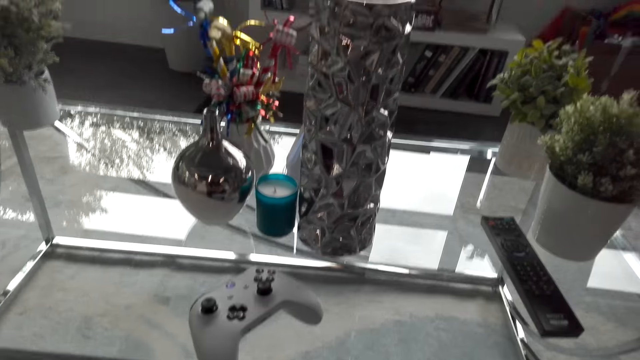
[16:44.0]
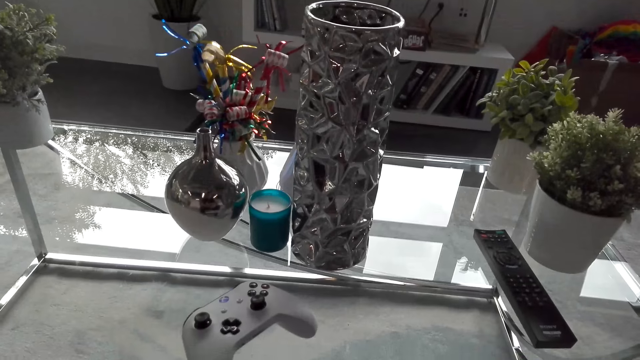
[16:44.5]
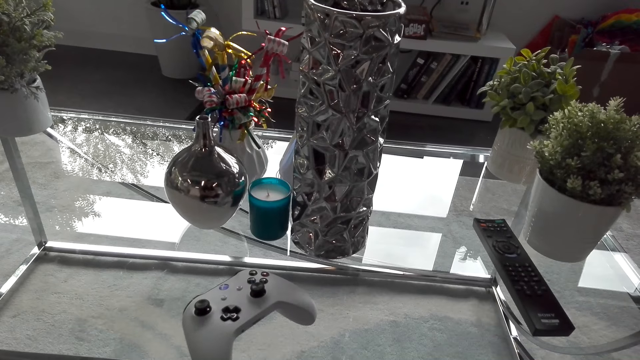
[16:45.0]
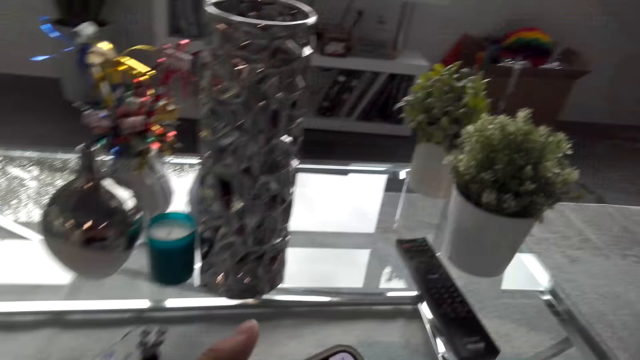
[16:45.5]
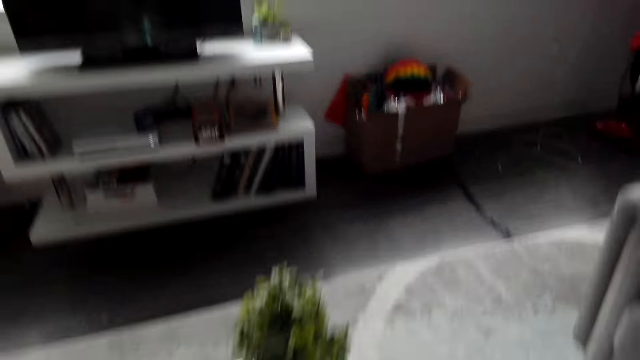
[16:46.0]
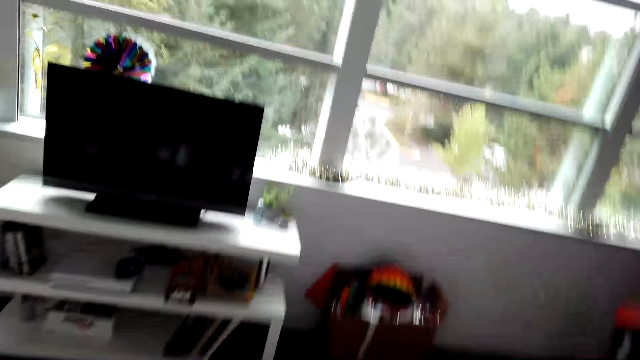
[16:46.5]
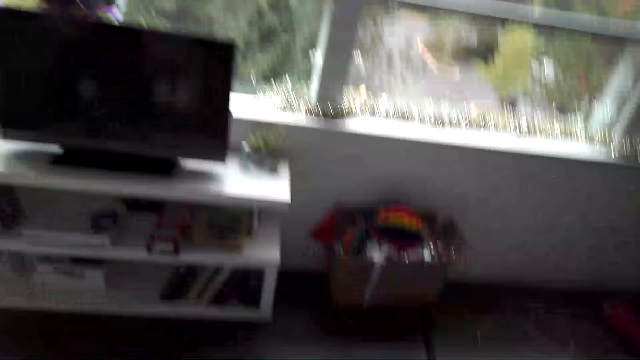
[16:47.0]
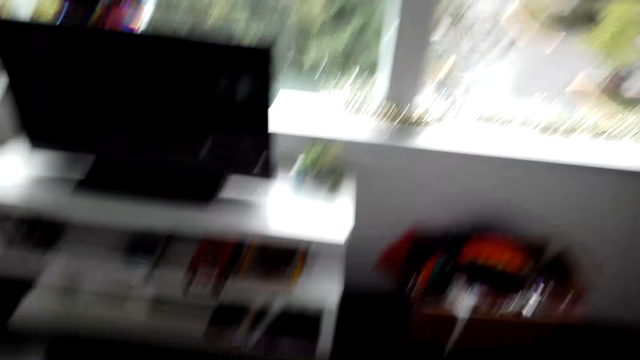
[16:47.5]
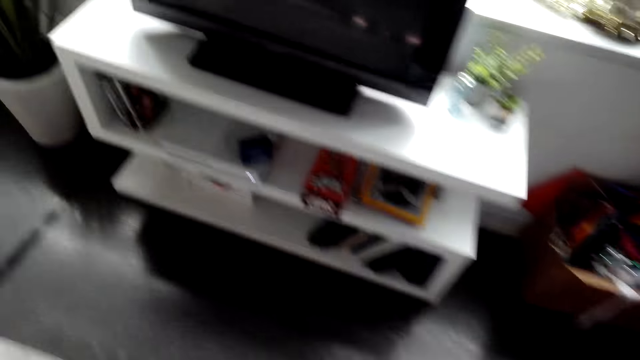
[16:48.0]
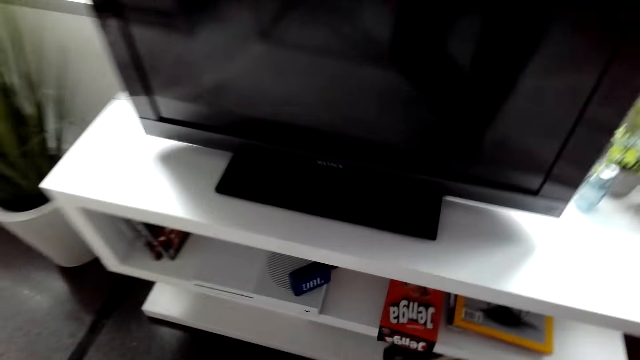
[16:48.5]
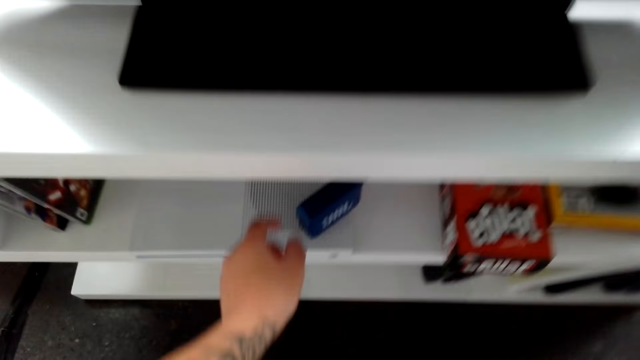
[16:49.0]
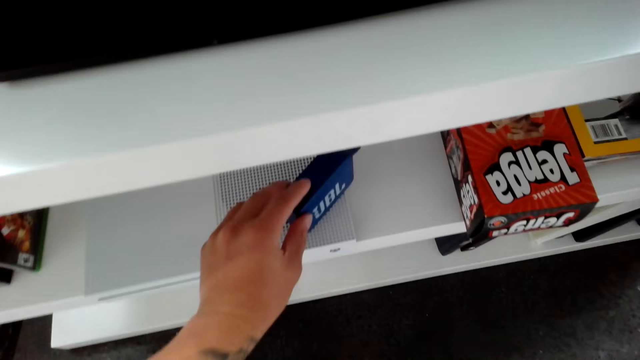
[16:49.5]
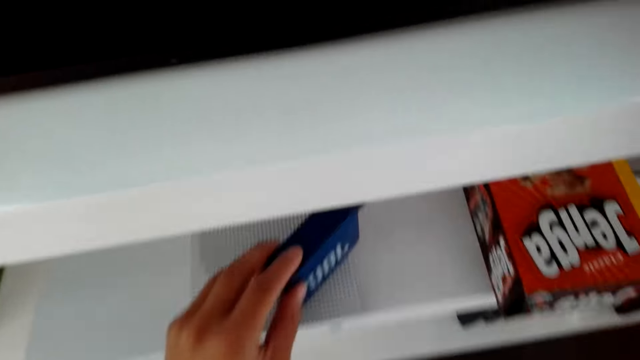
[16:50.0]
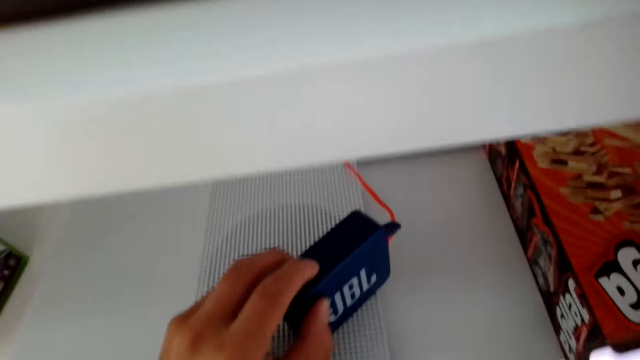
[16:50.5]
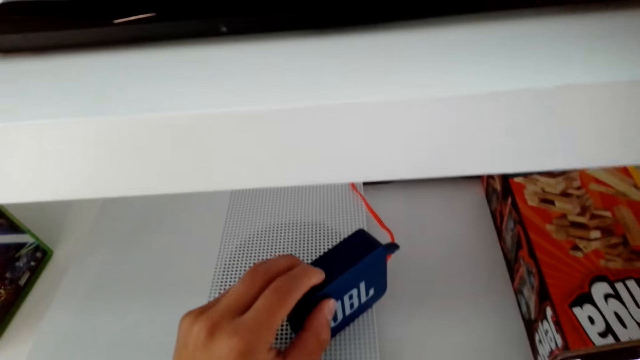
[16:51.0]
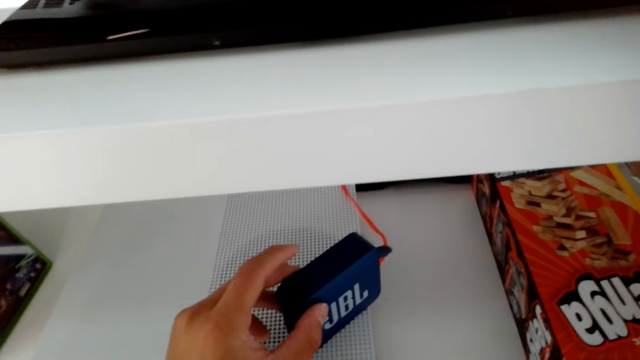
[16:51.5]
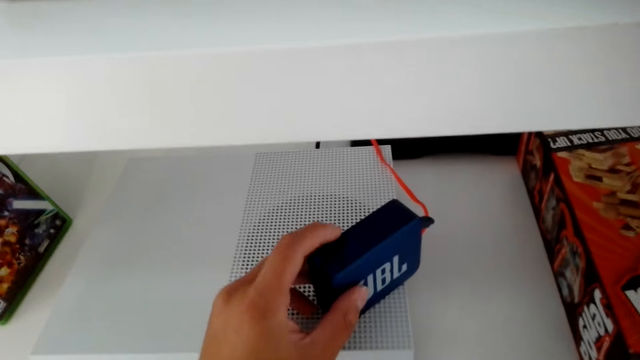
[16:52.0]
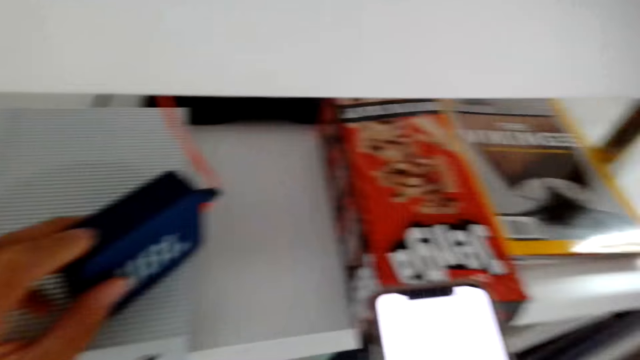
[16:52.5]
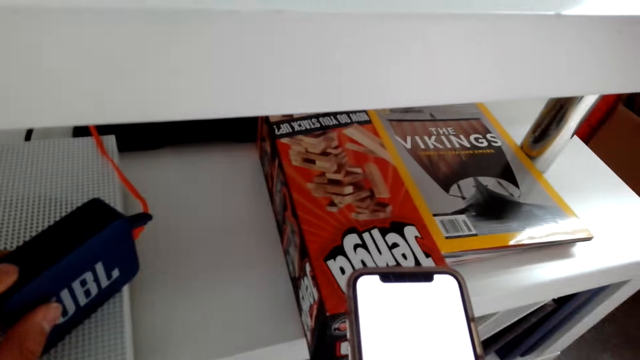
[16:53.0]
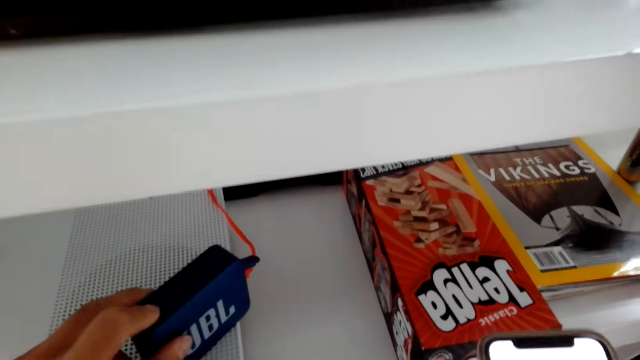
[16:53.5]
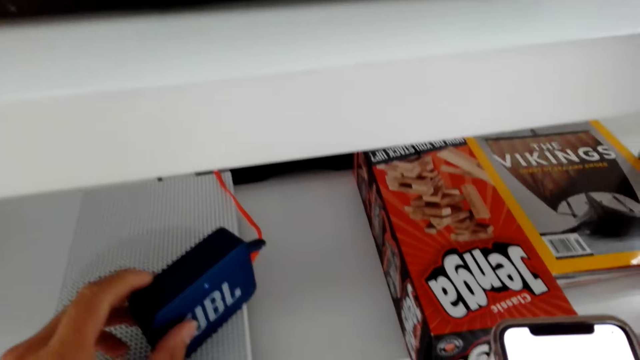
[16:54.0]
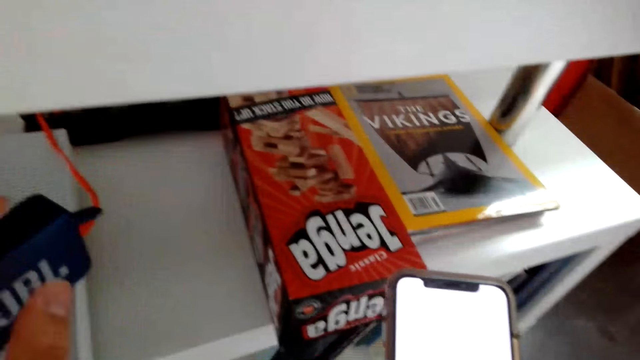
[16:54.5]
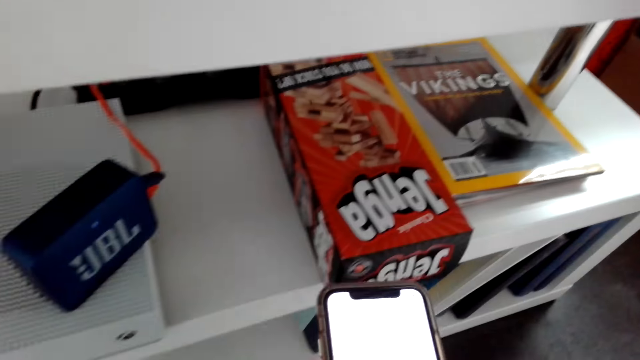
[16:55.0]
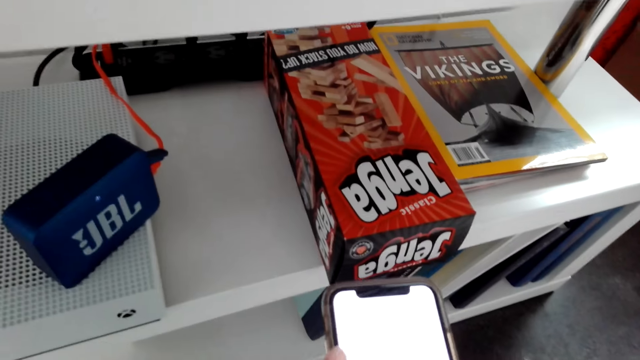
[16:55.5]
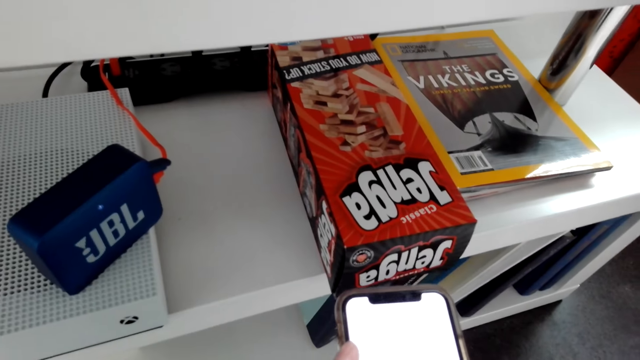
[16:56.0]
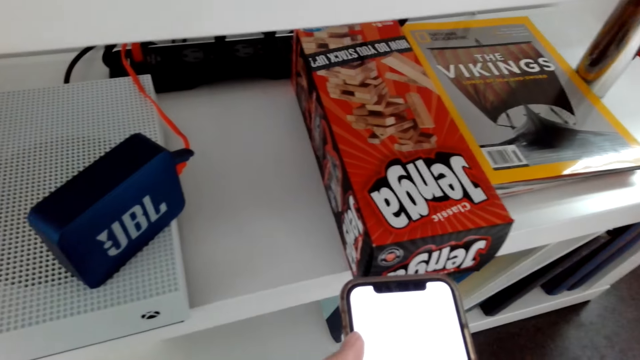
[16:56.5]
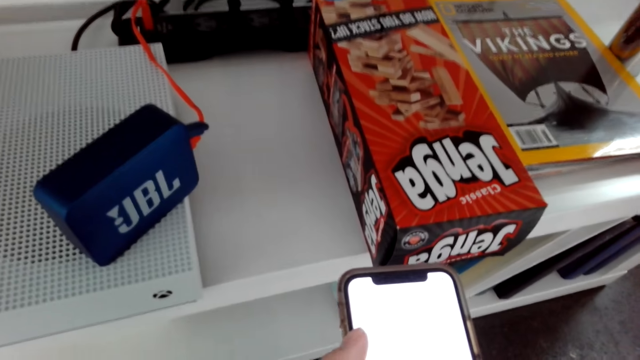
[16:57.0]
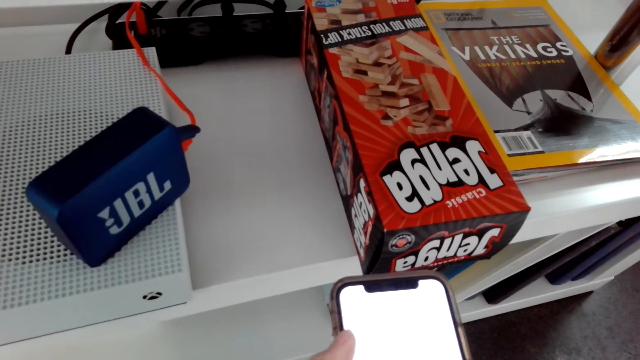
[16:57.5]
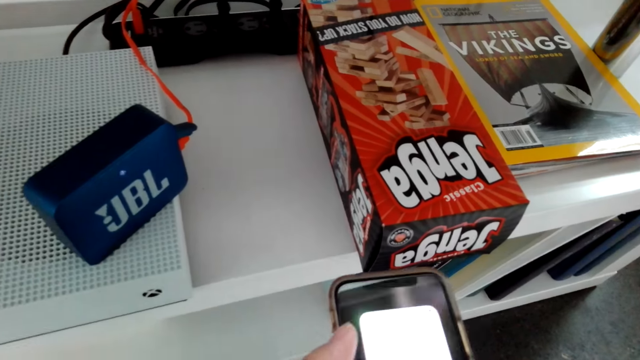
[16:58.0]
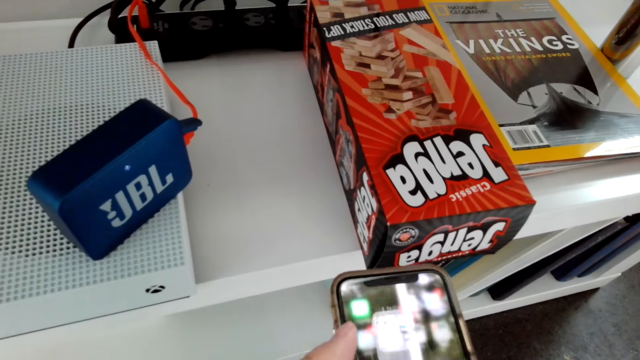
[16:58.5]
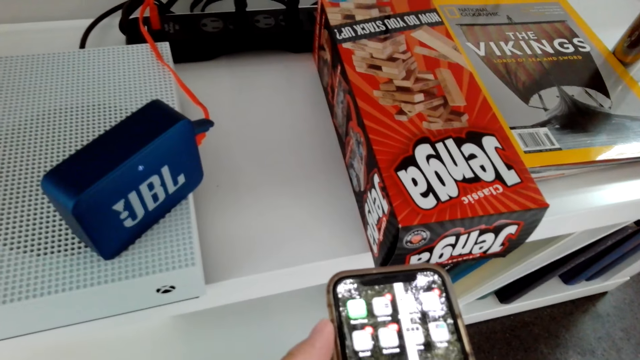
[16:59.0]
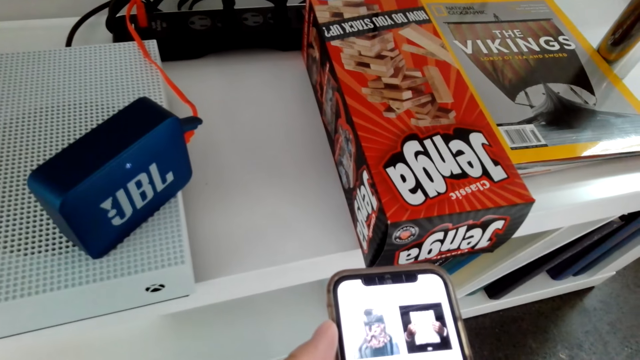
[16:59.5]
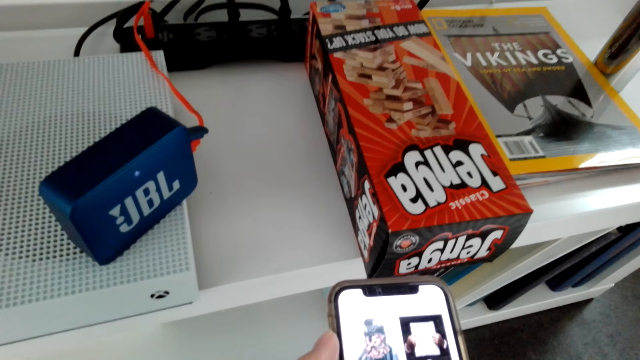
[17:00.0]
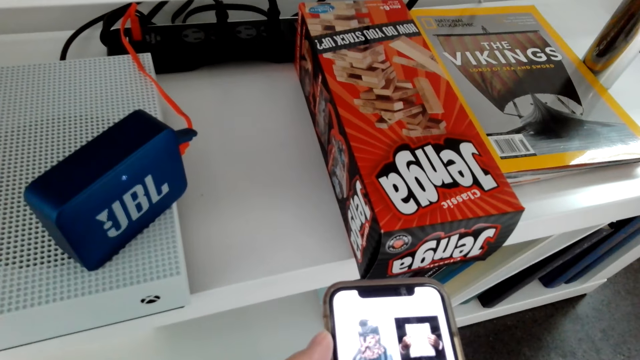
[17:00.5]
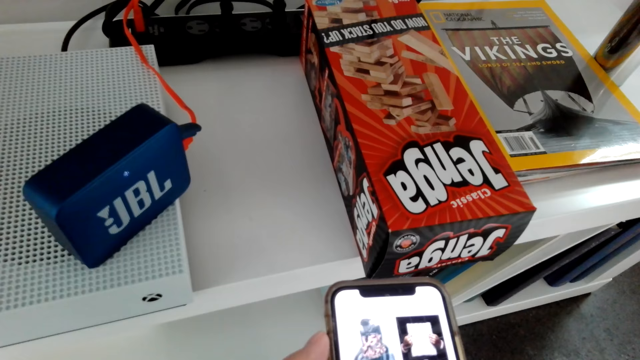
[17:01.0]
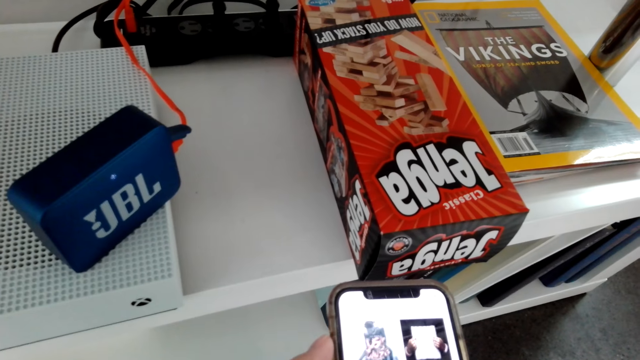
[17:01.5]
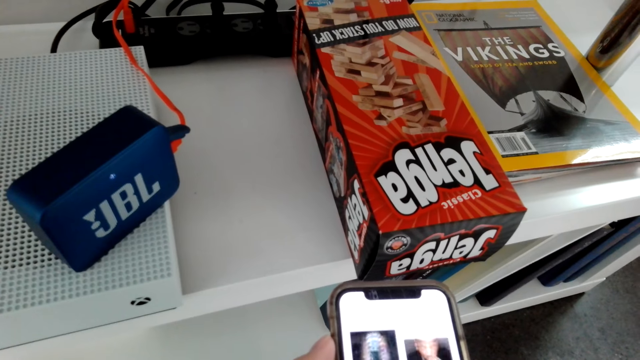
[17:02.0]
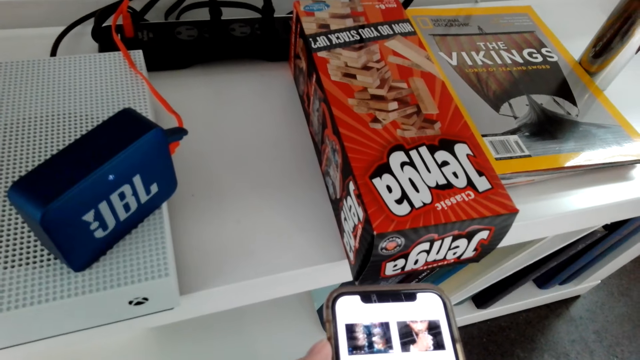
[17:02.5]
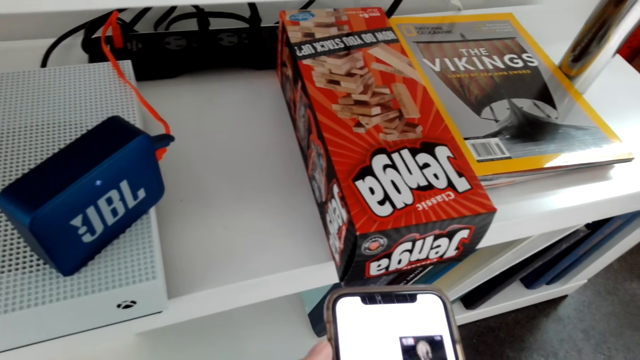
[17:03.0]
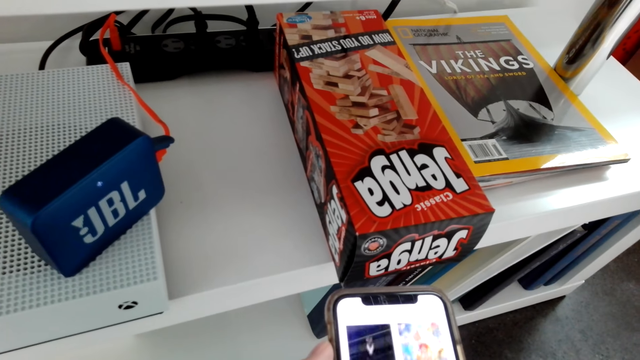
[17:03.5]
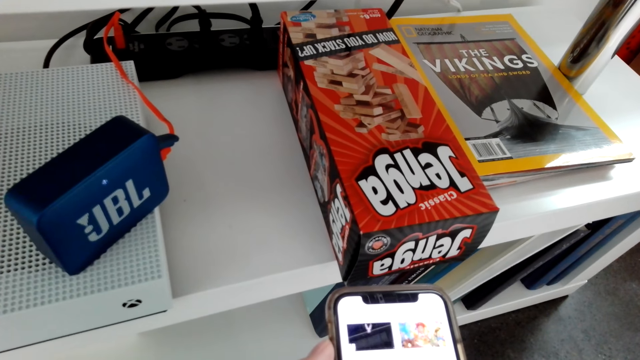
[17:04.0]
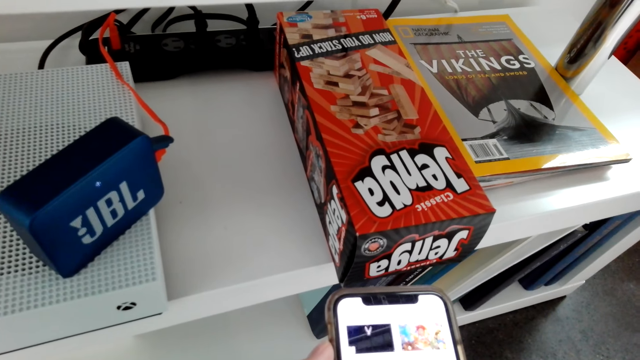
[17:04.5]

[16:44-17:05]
The camera wearer walks around. They operate the radio. They press the speaker. They operate the phone. They scroll at the phone.
